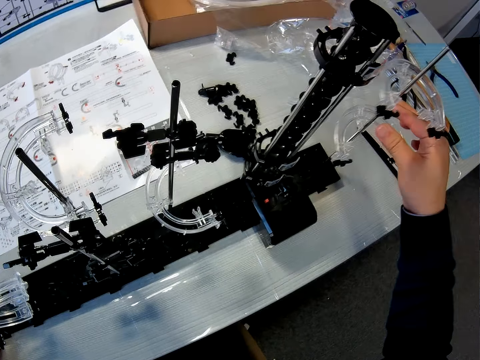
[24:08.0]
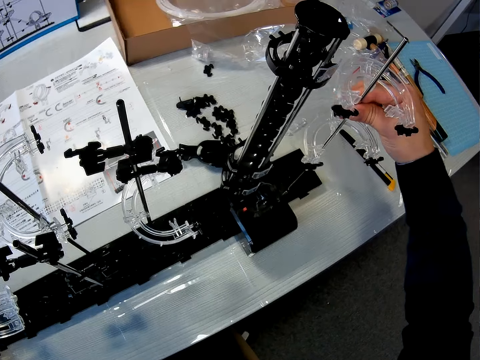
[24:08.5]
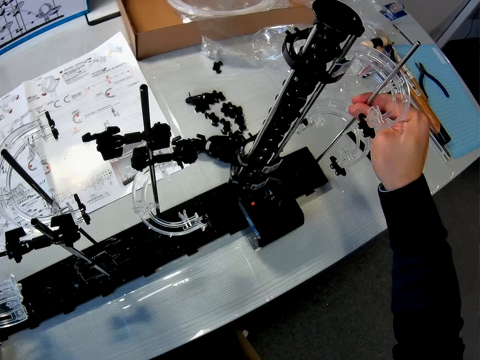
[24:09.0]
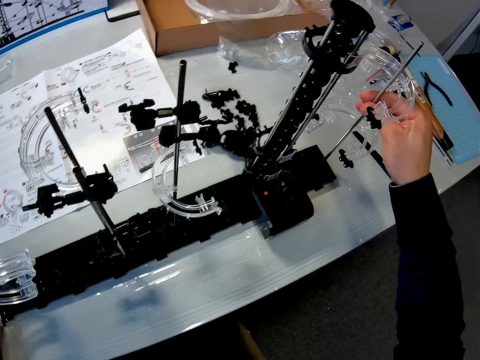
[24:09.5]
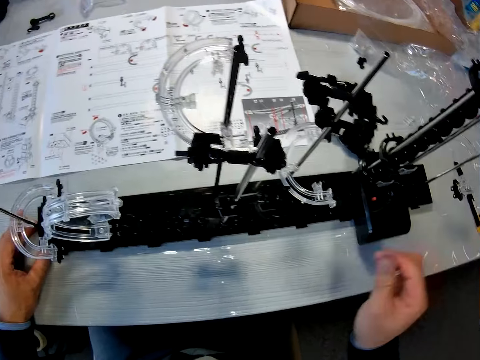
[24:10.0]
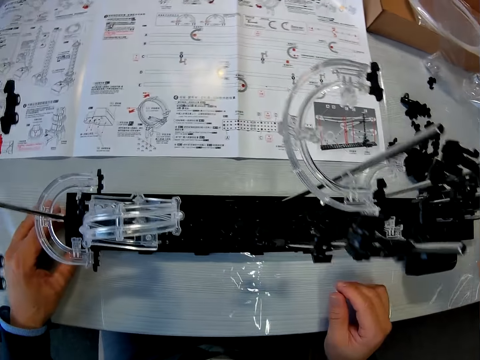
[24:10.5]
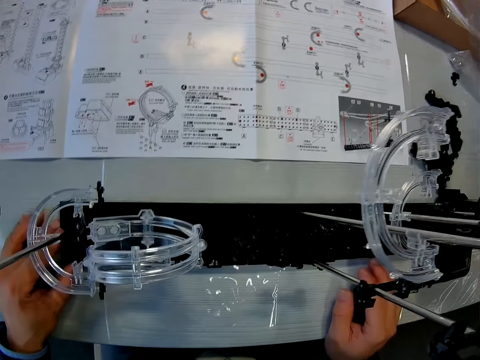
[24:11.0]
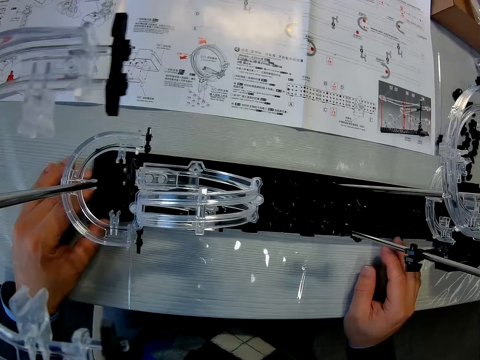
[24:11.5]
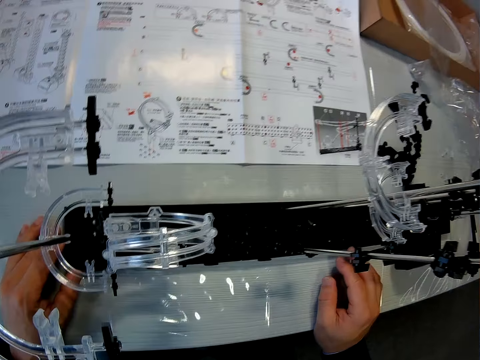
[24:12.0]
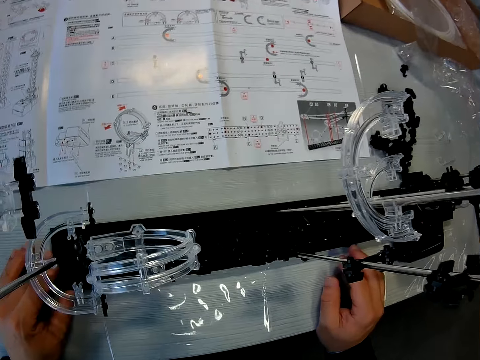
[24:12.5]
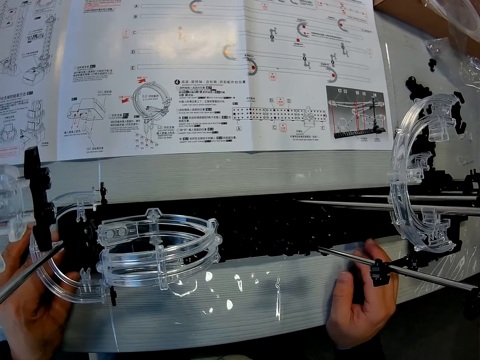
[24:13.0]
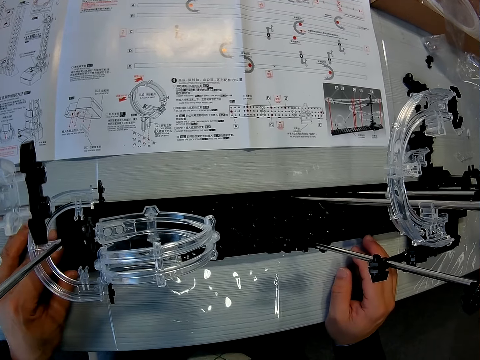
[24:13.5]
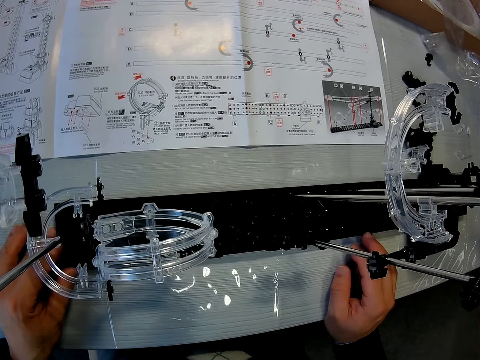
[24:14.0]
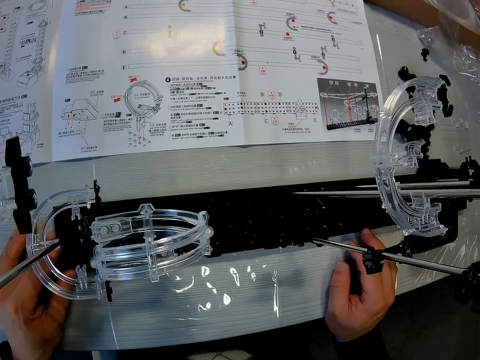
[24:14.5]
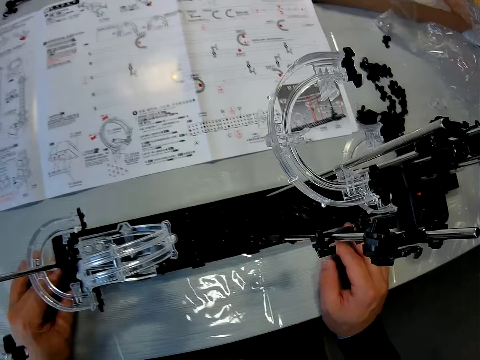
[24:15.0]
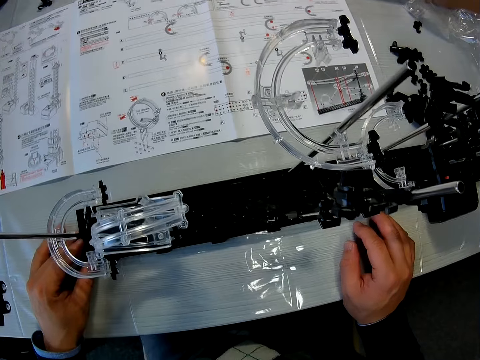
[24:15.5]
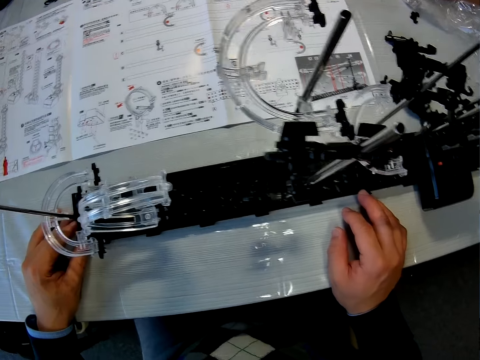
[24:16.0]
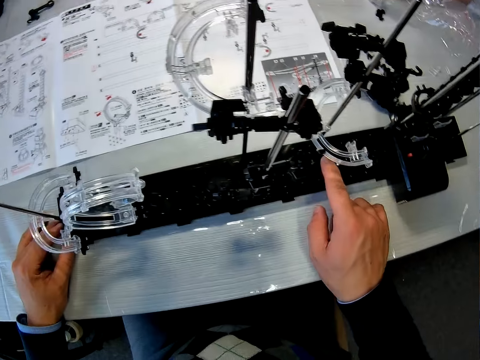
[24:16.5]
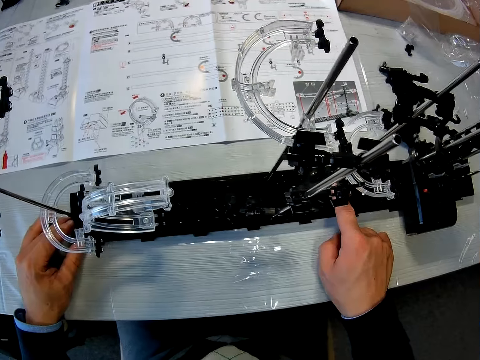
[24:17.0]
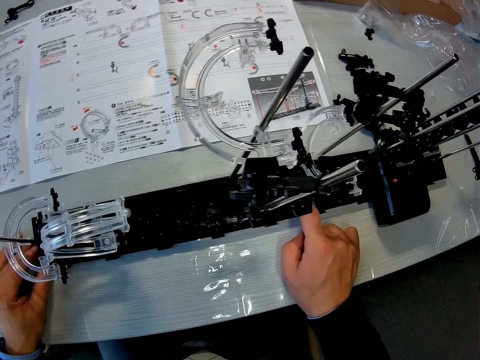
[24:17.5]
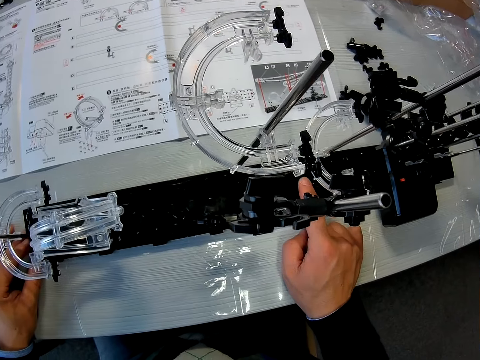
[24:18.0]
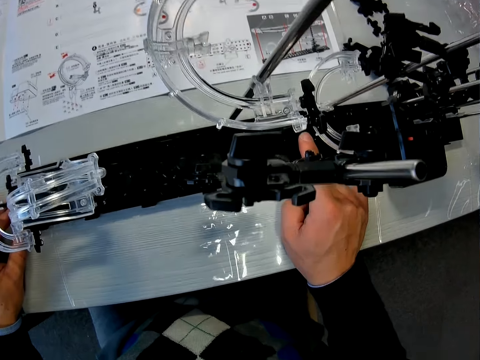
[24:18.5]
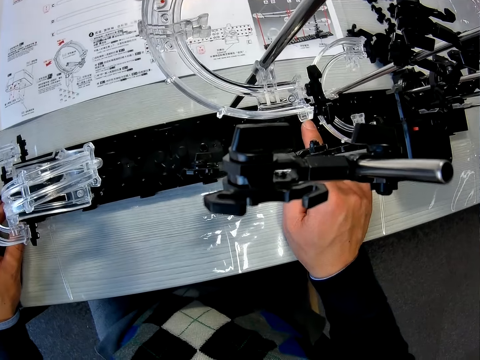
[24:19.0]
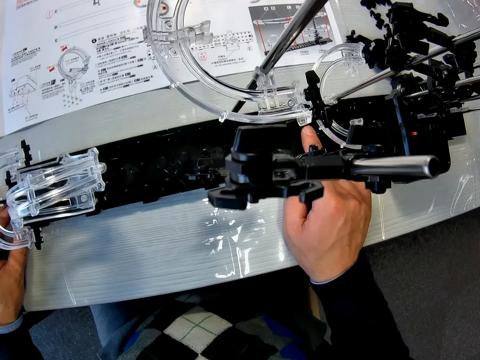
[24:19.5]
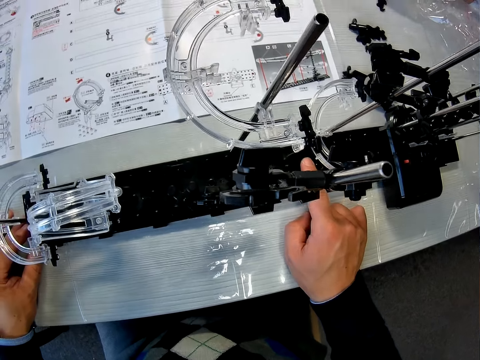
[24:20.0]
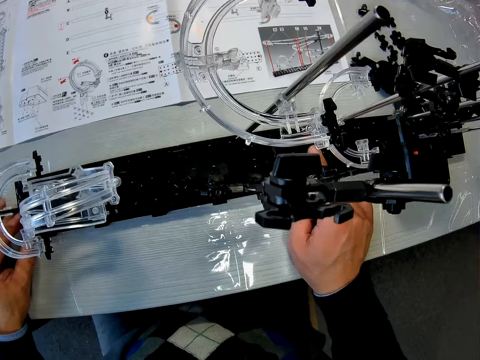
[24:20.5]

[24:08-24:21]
The camera wearer observes the manual. He presses the space rail. He touches the base of the space rail rocket toy with his right hand.

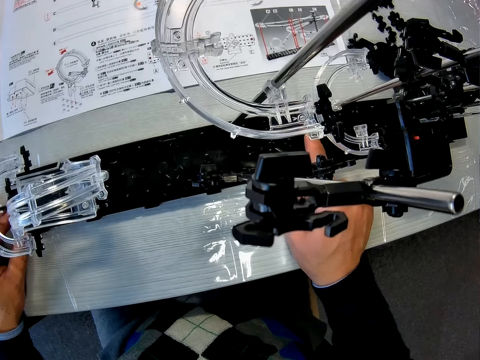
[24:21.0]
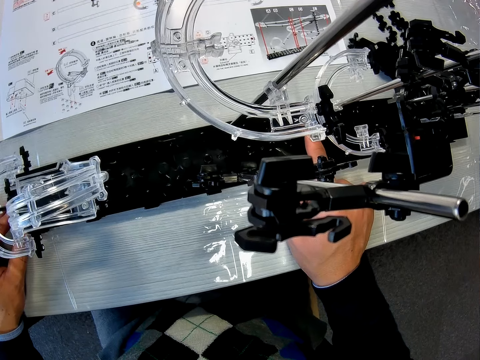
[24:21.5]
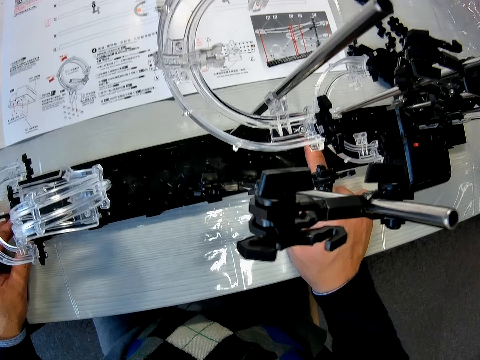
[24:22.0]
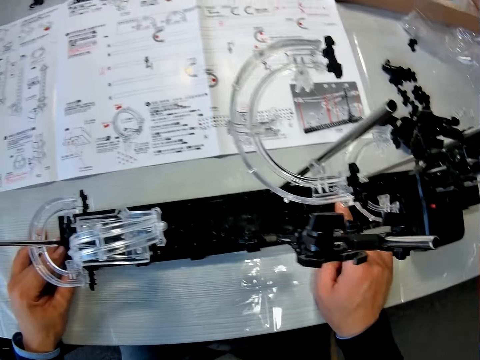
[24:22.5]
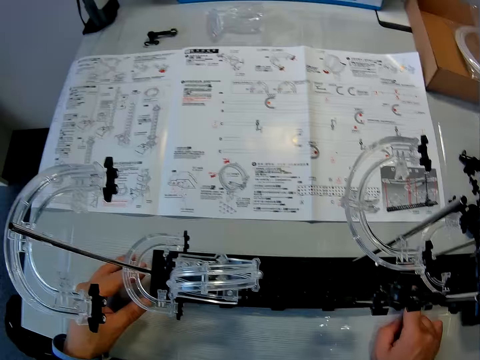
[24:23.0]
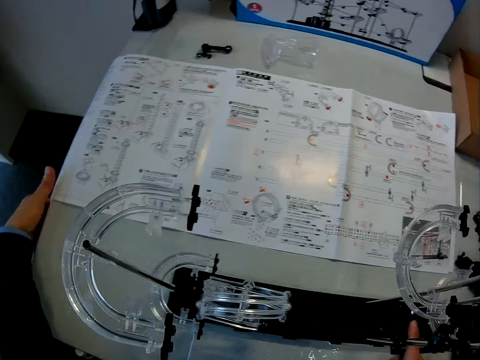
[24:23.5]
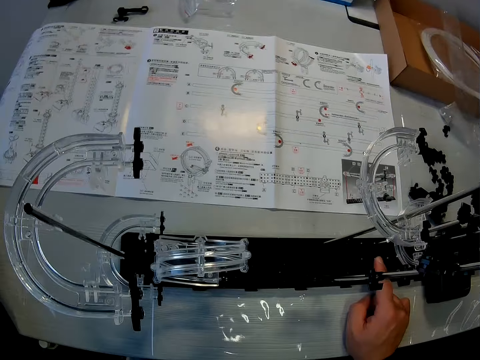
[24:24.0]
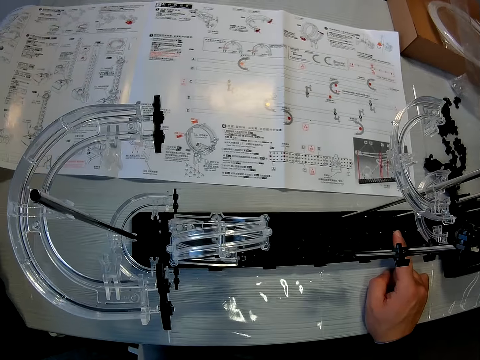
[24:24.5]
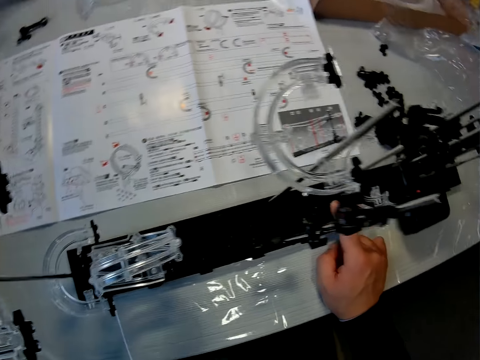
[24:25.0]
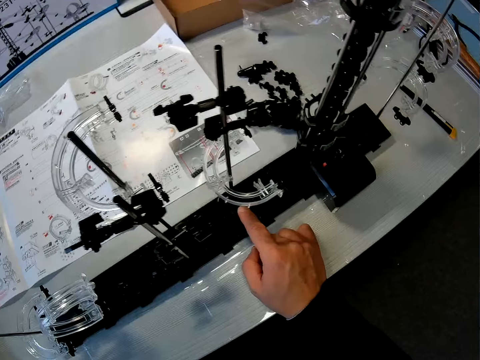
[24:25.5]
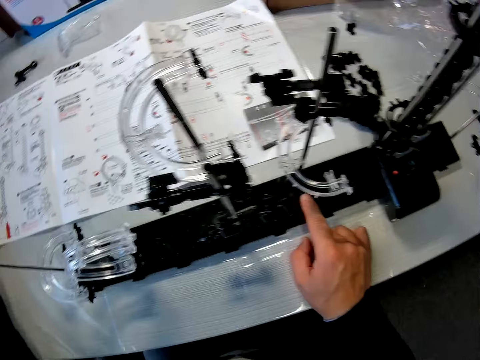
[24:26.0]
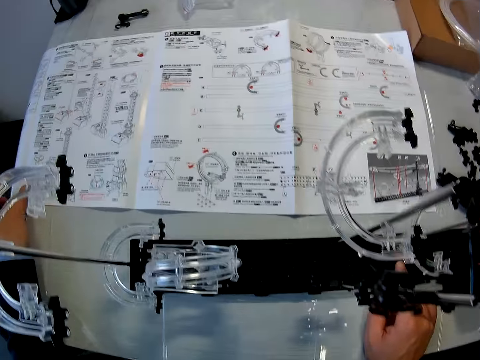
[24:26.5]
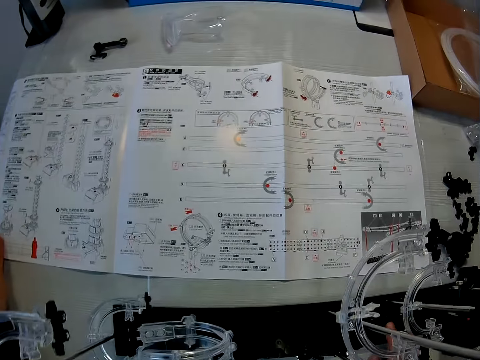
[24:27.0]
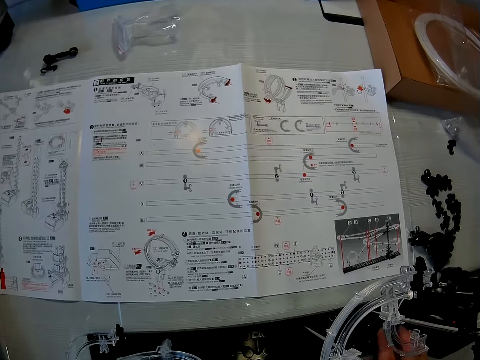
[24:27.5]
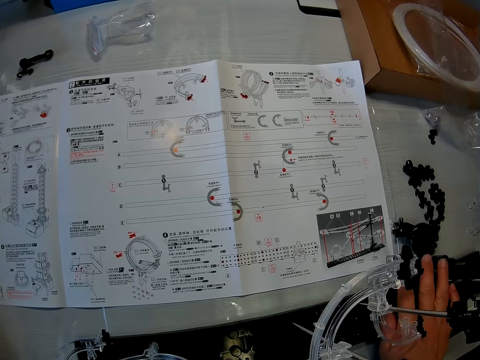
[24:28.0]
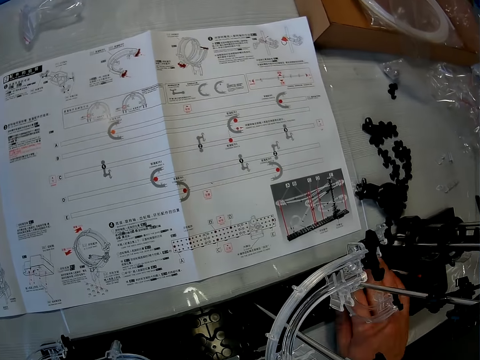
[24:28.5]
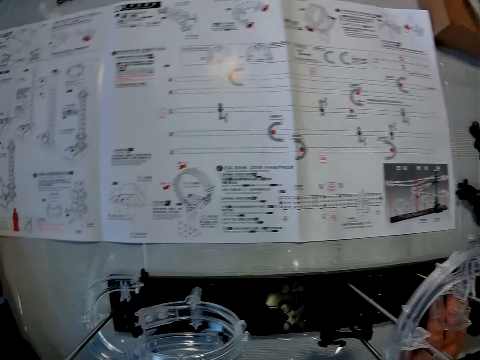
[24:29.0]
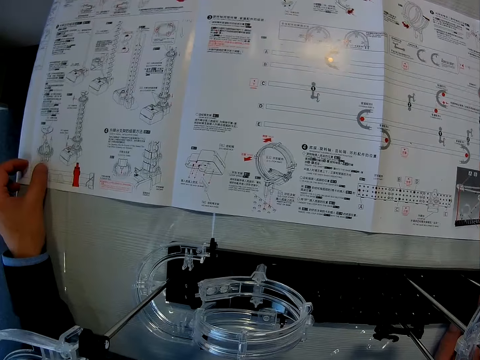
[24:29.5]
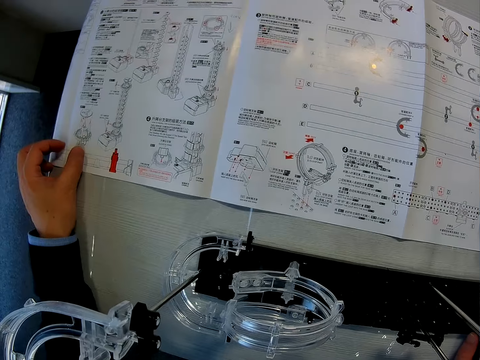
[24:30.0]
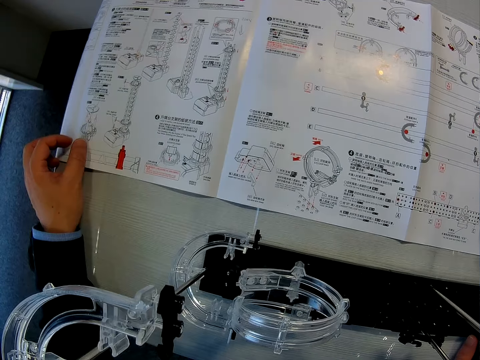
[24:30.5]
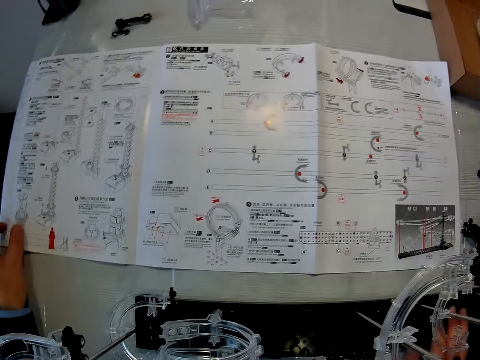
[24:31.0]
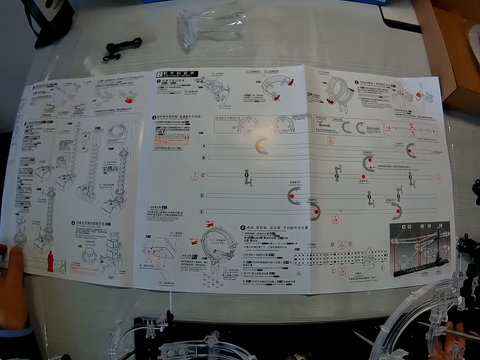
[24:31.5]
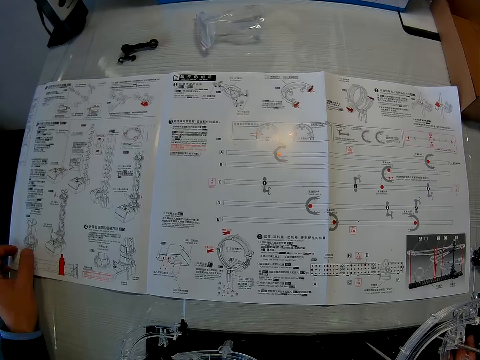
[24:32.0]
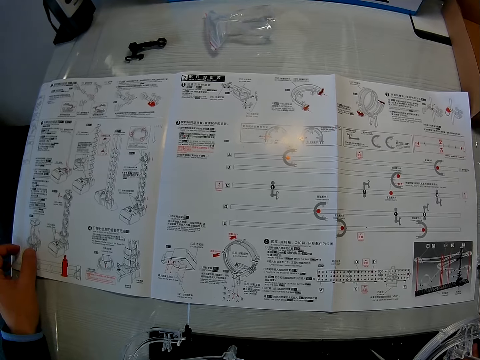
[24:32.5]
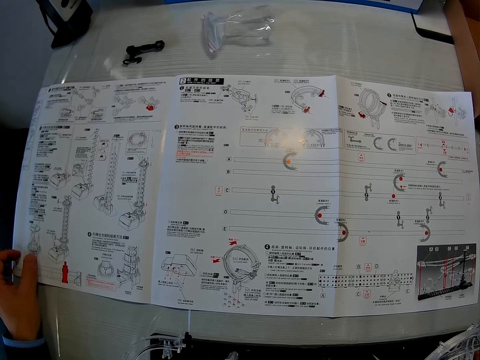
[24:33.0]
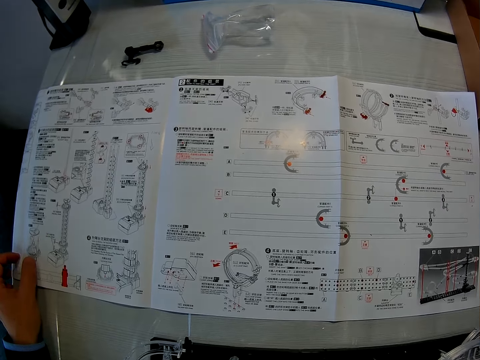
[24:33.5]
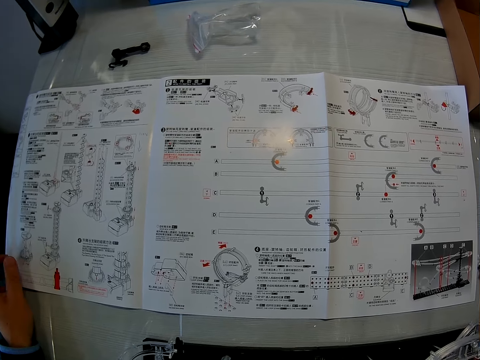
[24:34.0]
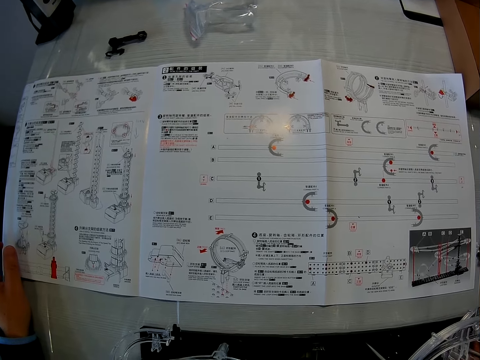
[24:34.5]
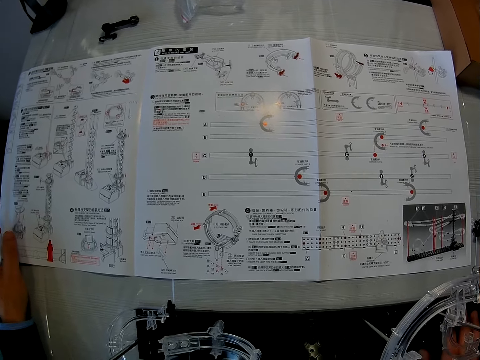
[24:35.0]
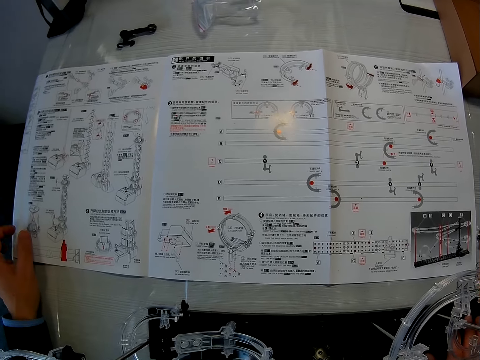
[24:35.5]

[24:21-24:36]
The camera wearer touches a sheet on the table with his left hand. He touches the space rail, touches the manual and observes the manual.
